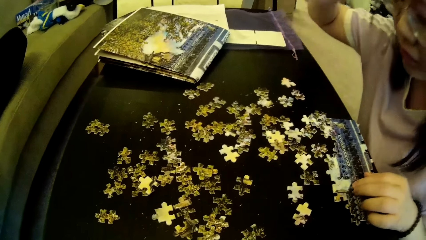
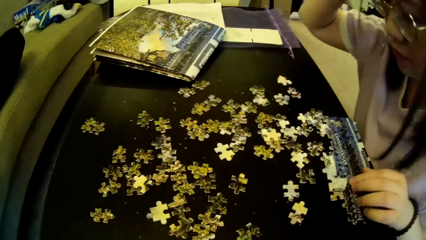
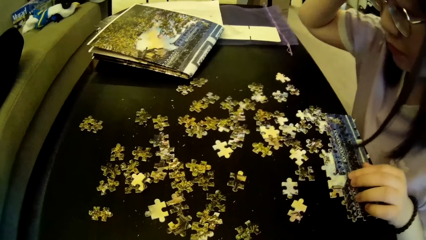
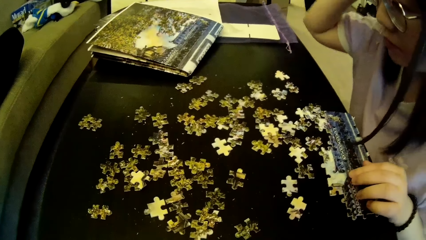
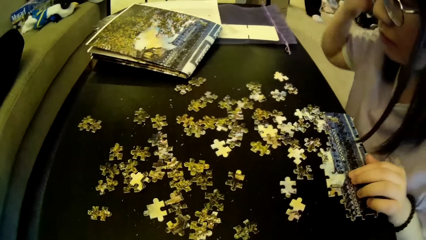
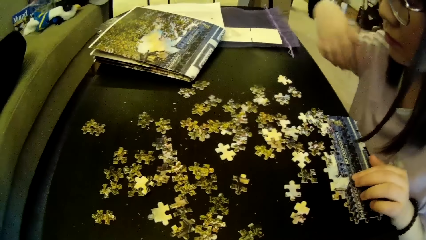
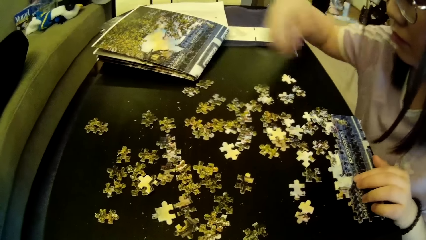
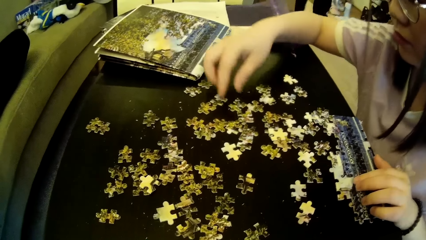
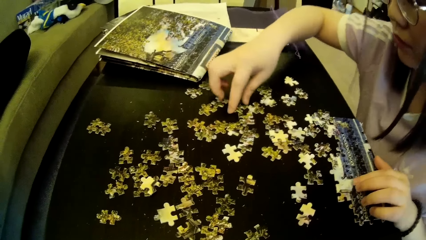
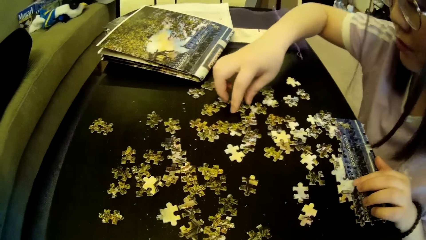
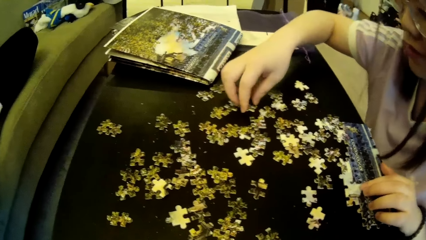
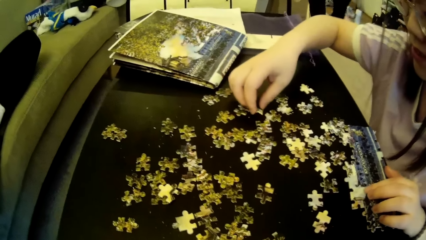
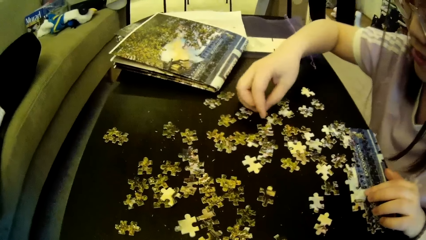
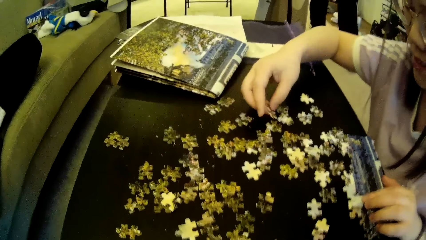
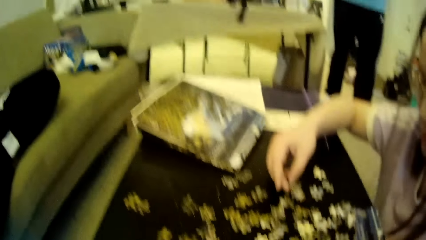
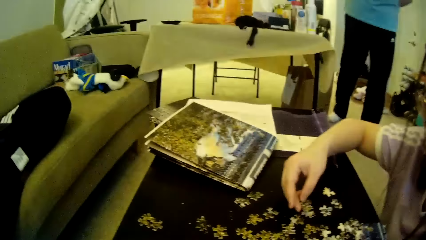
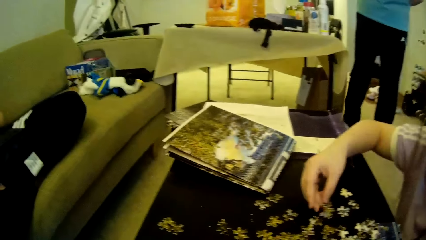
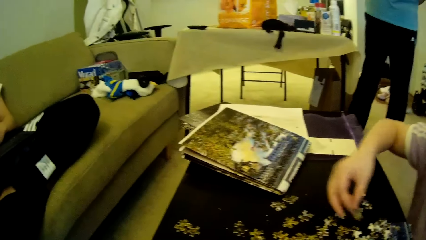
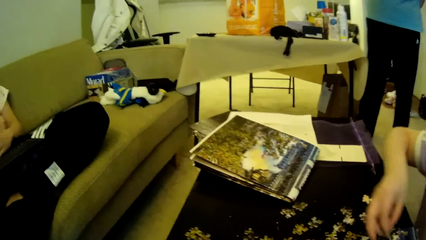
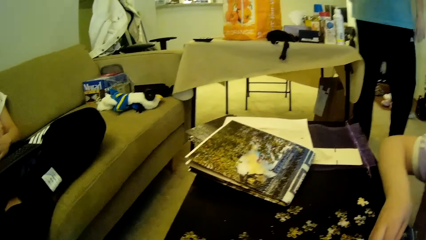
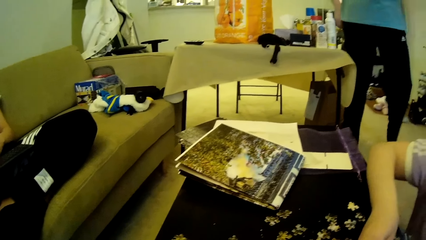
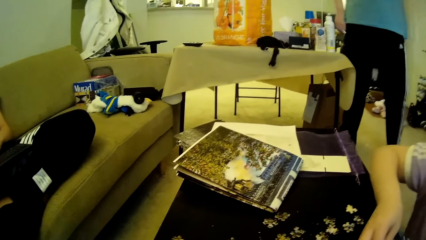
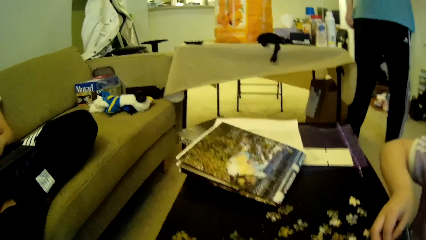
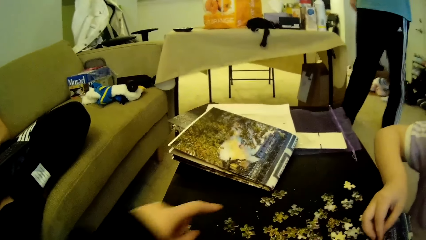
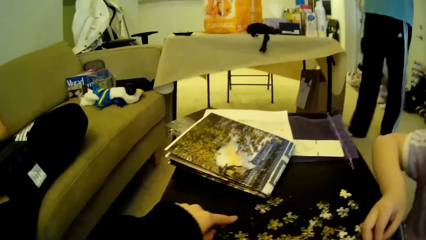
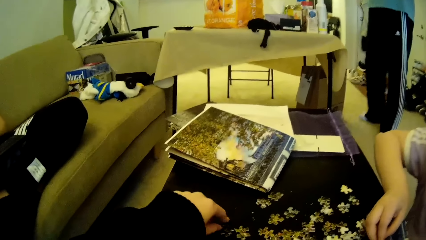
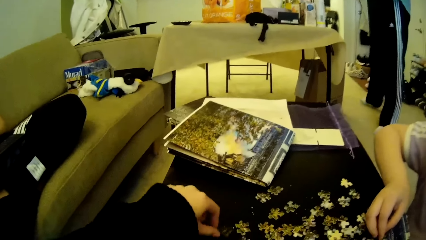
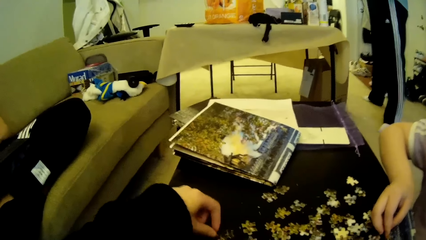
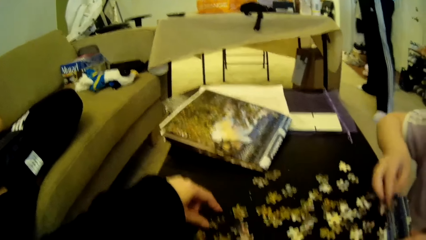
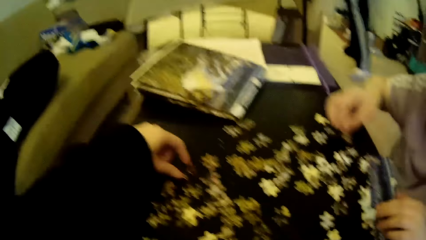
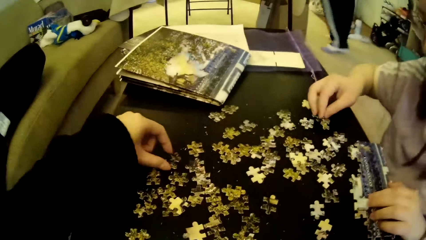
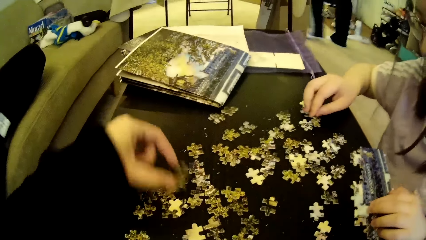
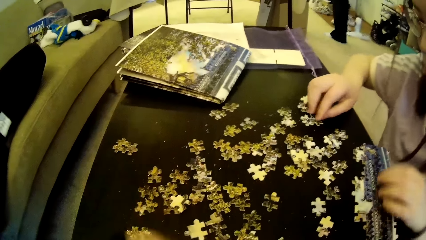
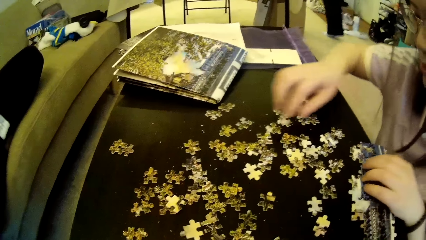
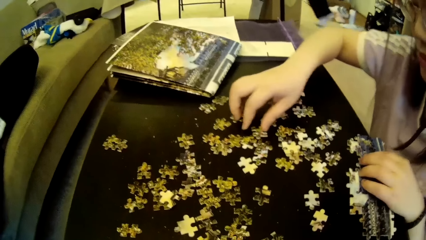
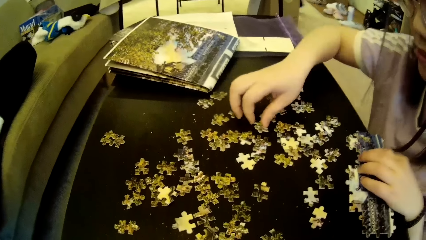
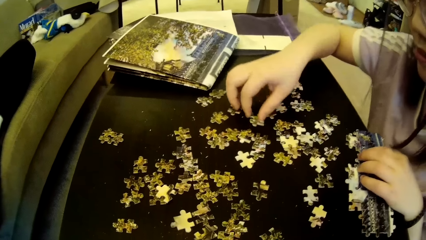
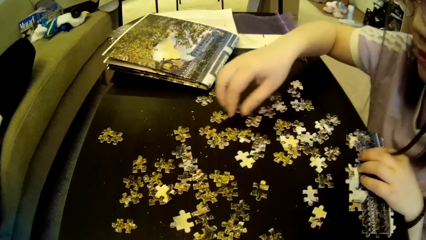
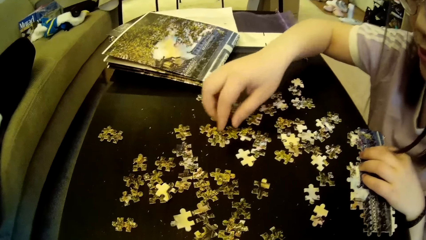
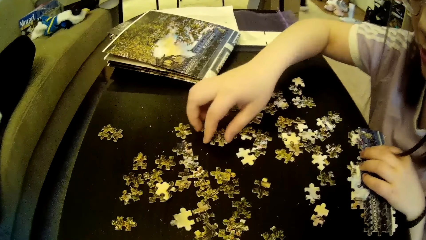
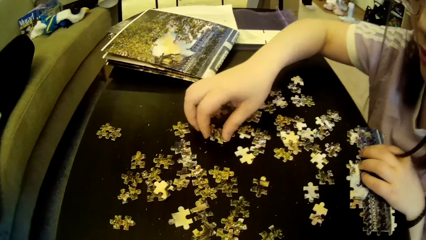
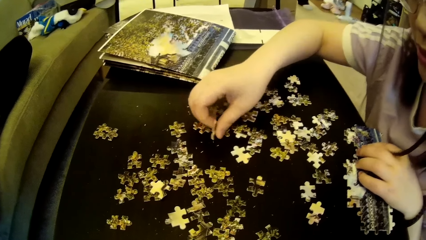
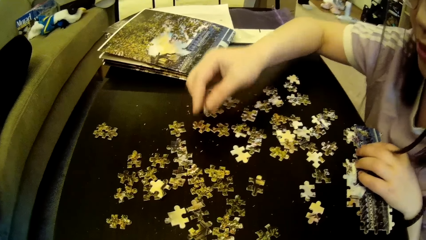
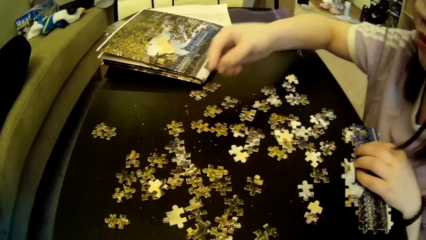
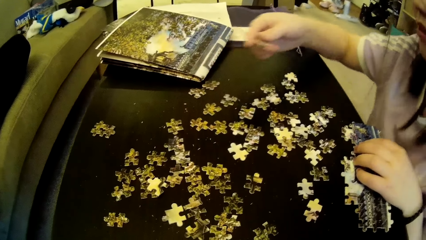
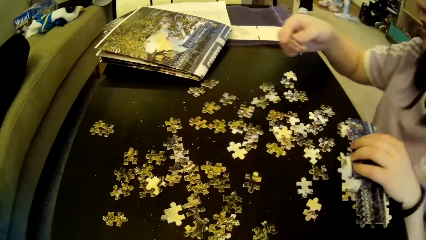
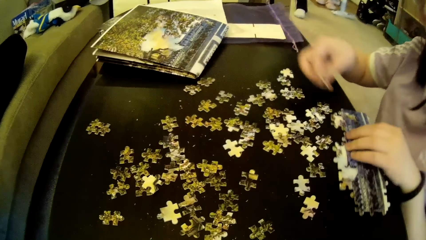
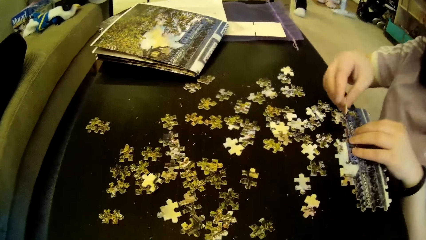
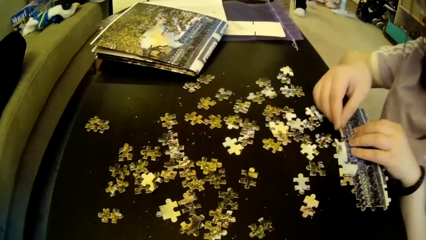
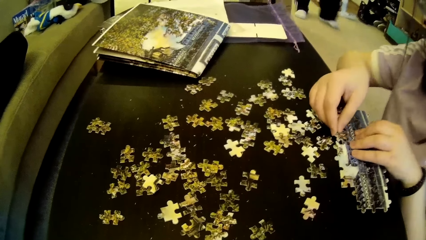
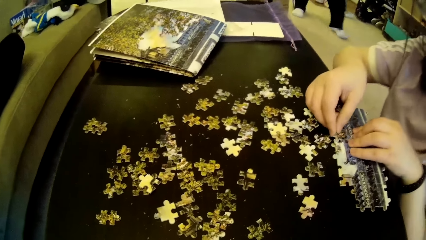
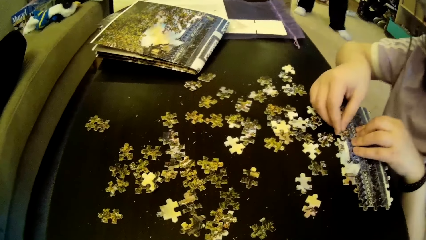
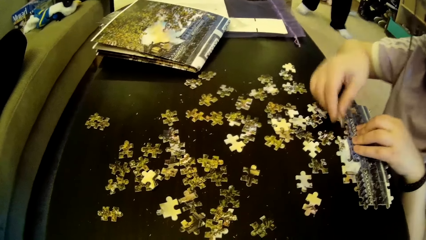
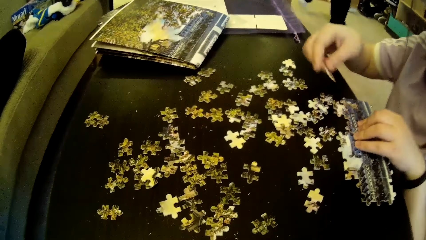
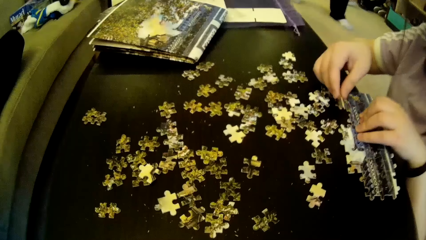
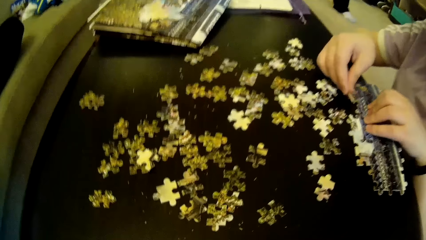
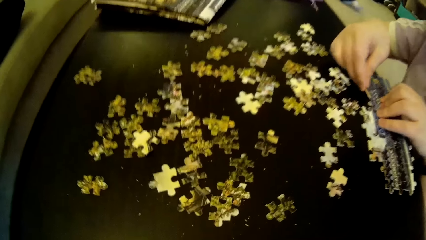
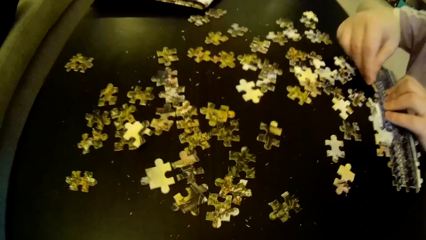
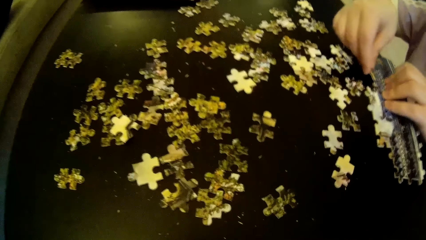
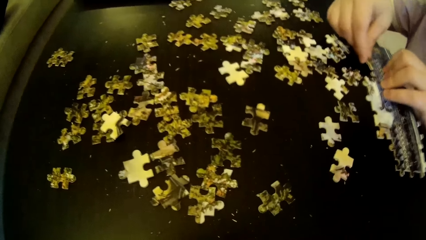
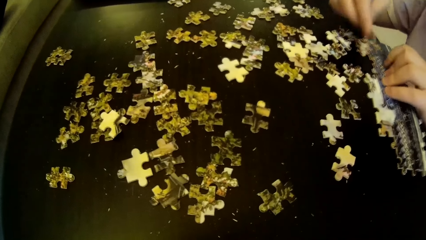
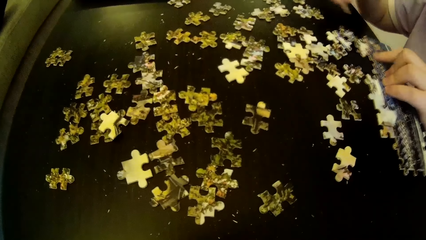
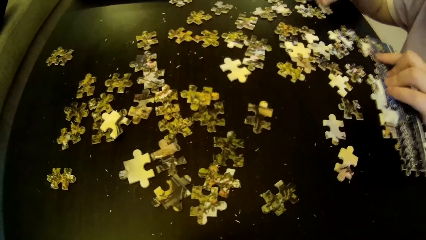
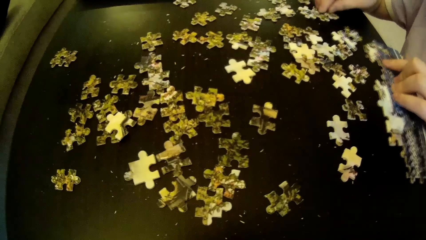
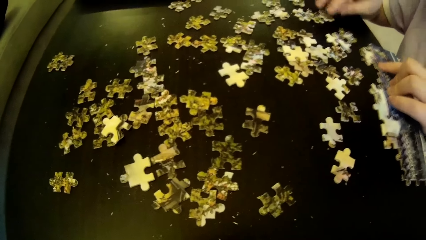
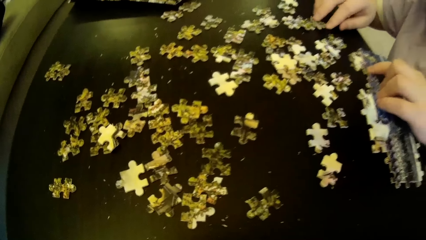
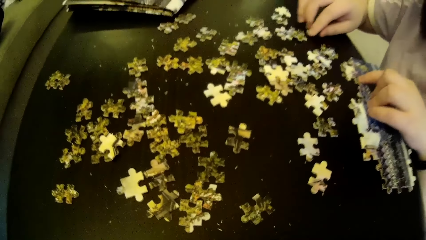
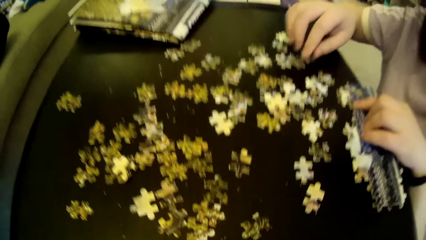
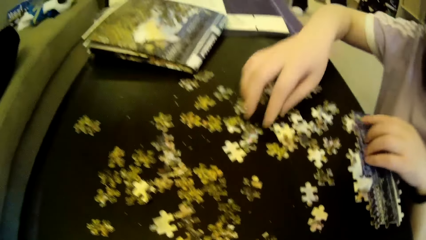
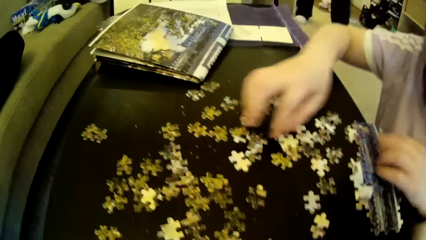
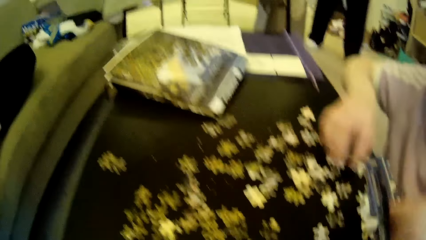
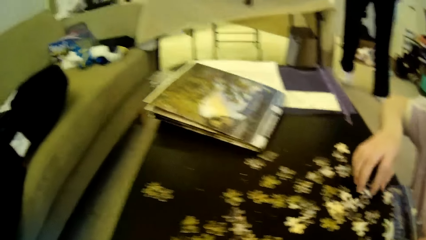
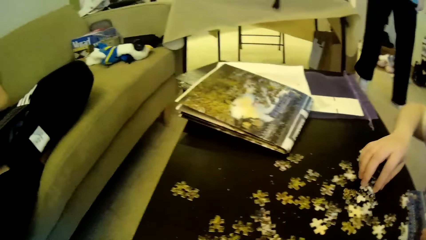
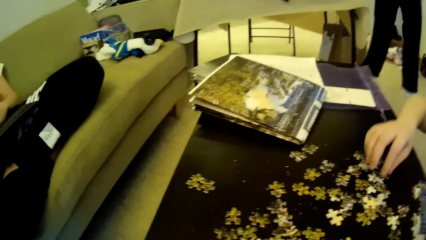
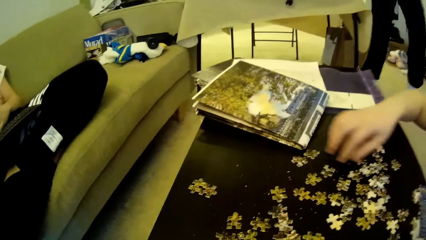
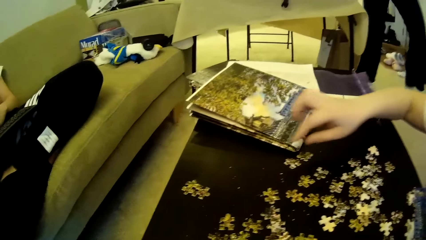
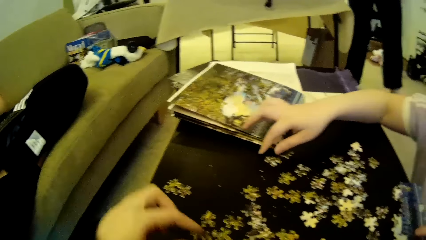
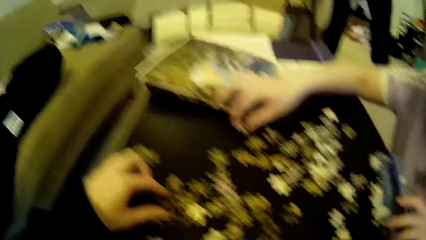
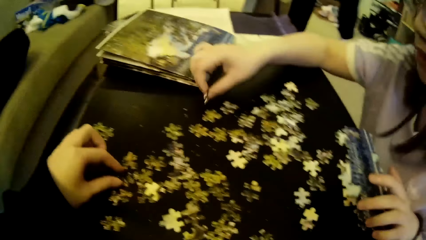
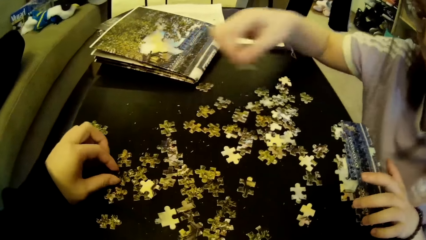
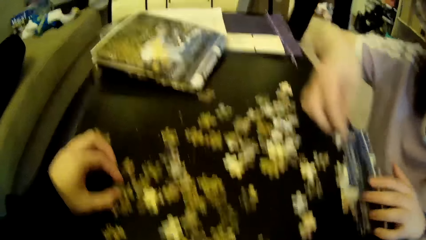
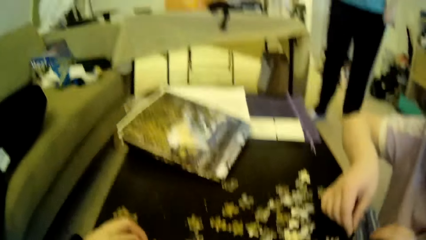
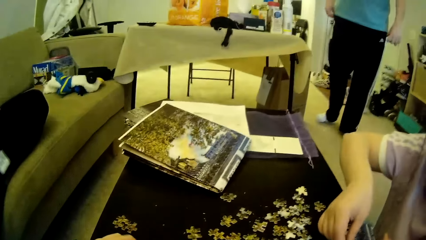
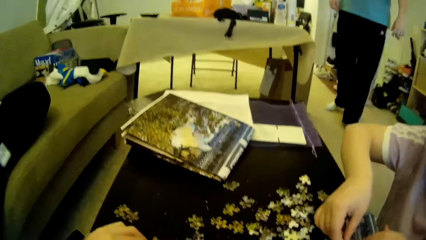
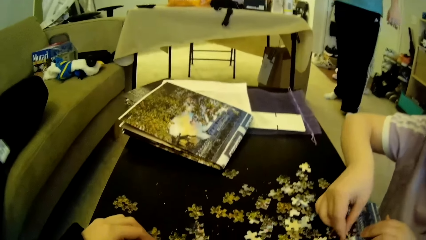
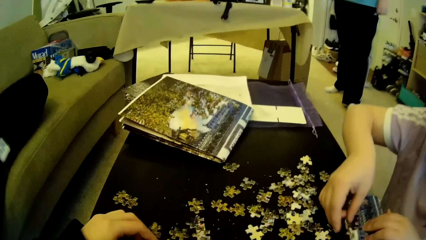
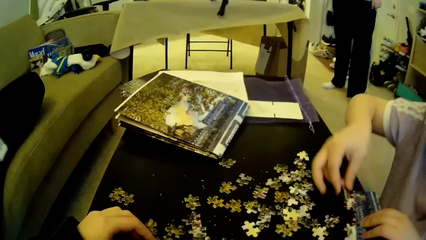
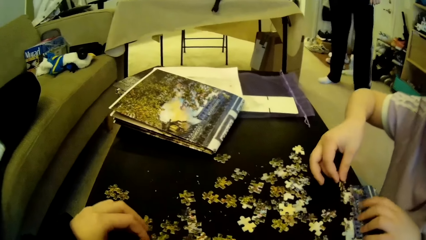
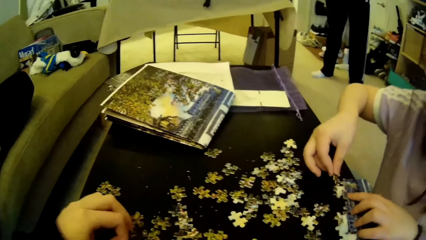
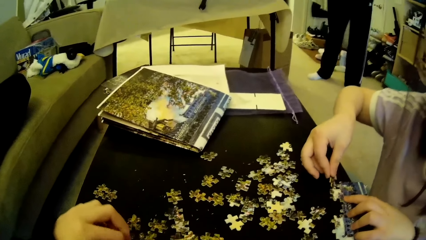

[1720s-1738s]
The lady looks at the model pieces and picks a puzzle piece on the table. A man moves the leg. Another man does something. The camera wearer picks a puzzle piece. The lady drops a puzzle piece on the table, adjusts a puzzle piece on the table, picks a puzzle piece on the table, fixes the model piece, and tests the puzzle piece to a puzzle pattern. The first man steps forward. The lady moves the model pieces and drops a puzzle piece on the table. The first man moves the legs. The camera wearer and the lady pick a puzzle piece on the table. The camera wearer looks around. The first man moves the legs.
